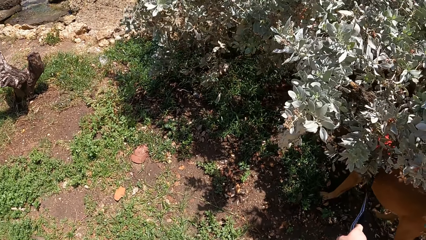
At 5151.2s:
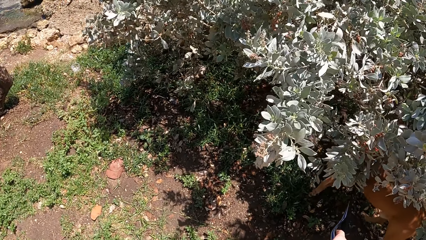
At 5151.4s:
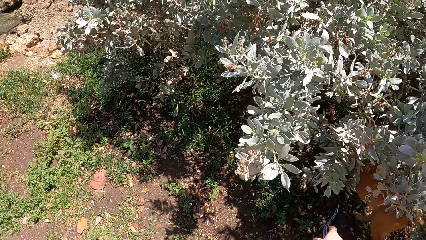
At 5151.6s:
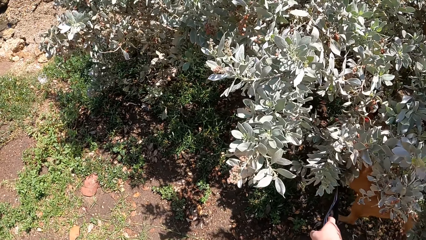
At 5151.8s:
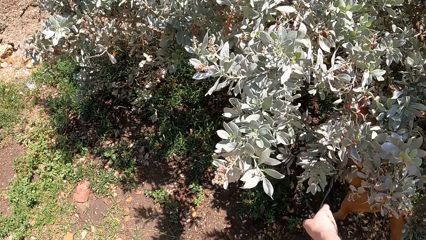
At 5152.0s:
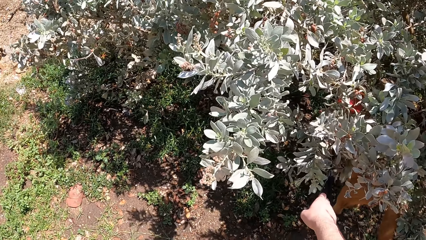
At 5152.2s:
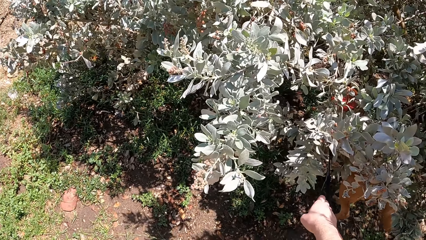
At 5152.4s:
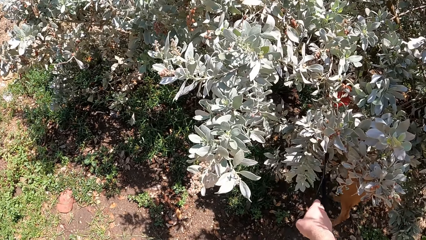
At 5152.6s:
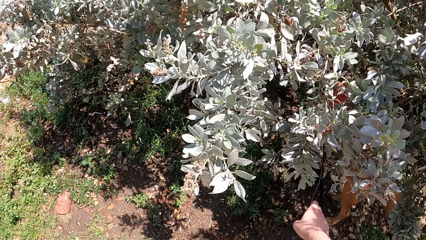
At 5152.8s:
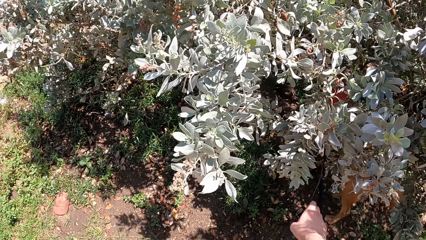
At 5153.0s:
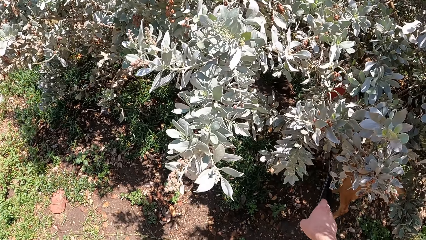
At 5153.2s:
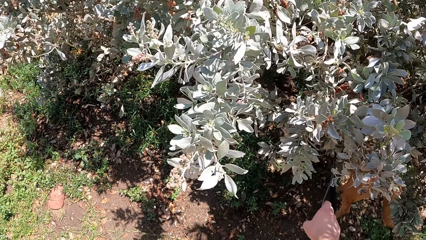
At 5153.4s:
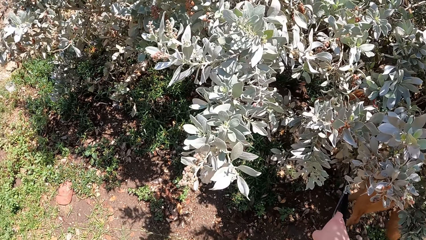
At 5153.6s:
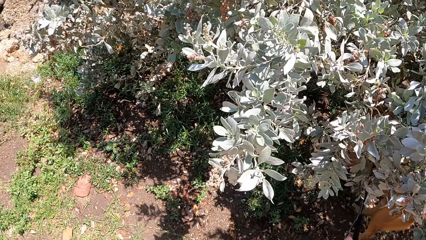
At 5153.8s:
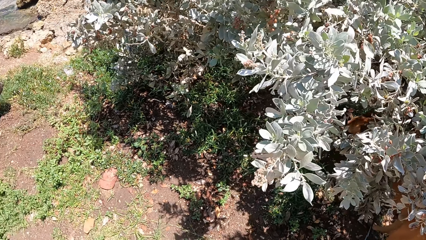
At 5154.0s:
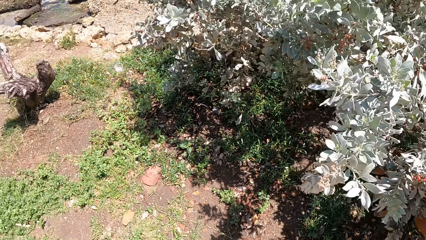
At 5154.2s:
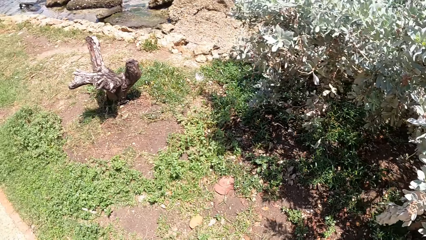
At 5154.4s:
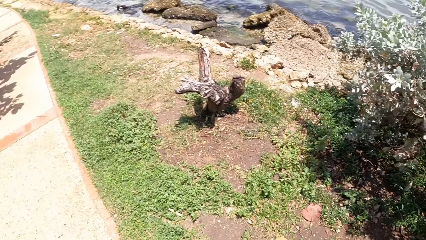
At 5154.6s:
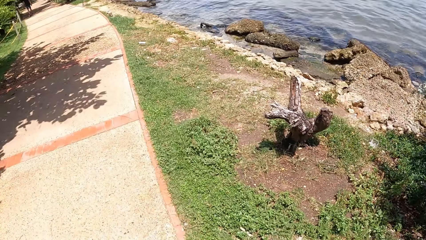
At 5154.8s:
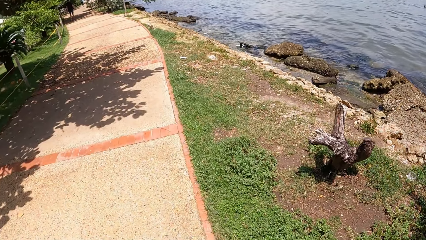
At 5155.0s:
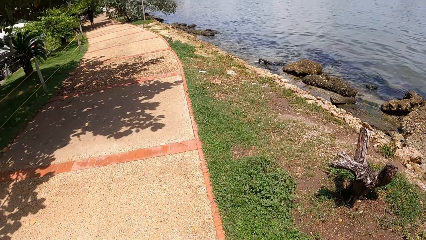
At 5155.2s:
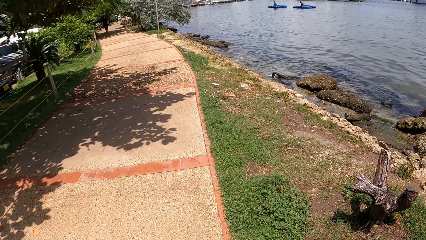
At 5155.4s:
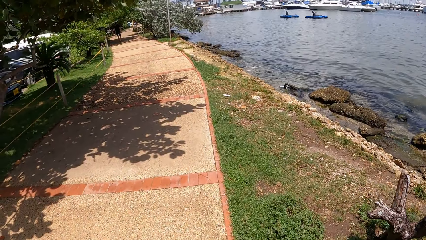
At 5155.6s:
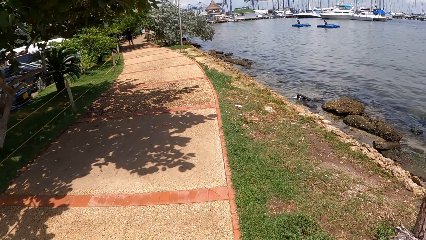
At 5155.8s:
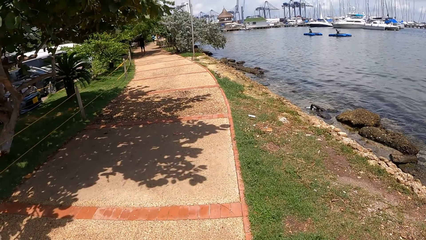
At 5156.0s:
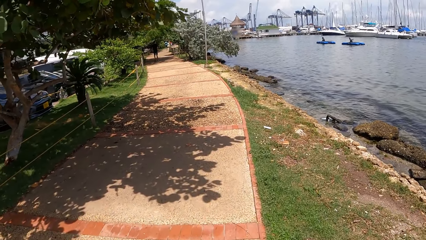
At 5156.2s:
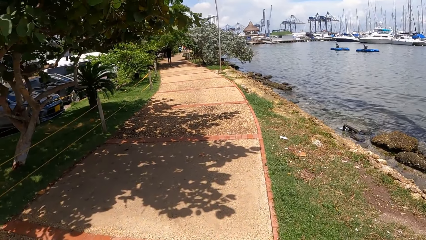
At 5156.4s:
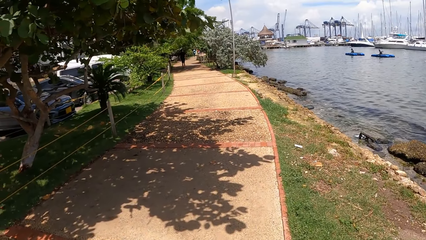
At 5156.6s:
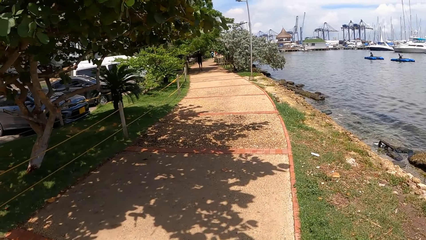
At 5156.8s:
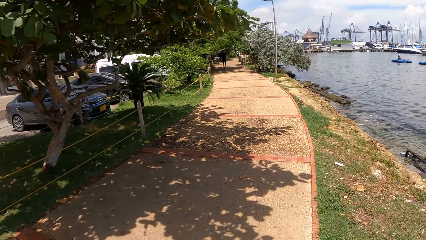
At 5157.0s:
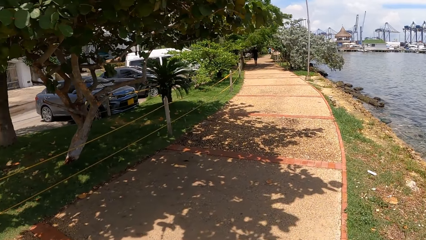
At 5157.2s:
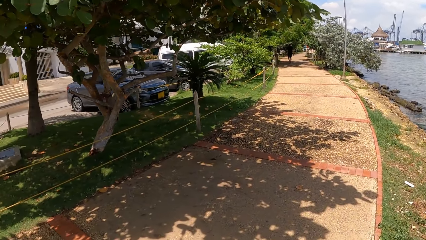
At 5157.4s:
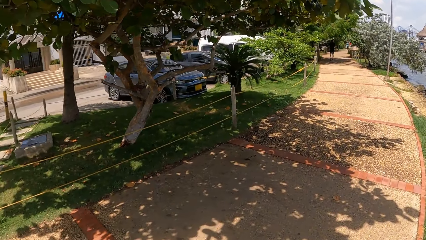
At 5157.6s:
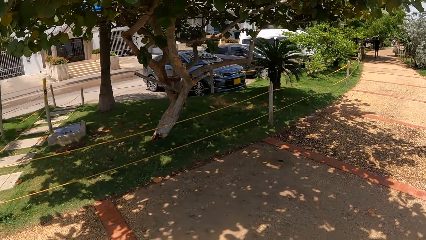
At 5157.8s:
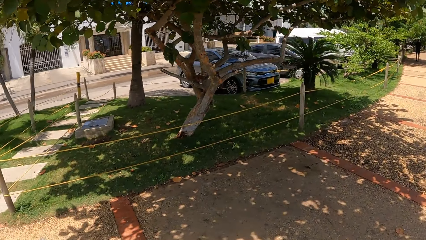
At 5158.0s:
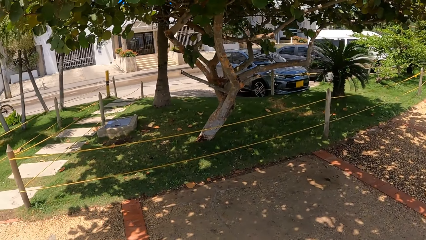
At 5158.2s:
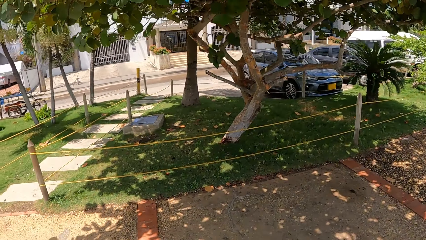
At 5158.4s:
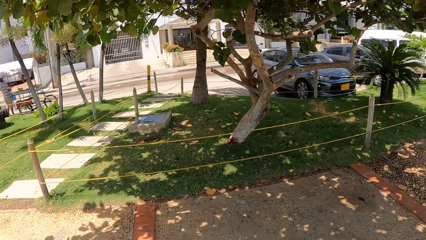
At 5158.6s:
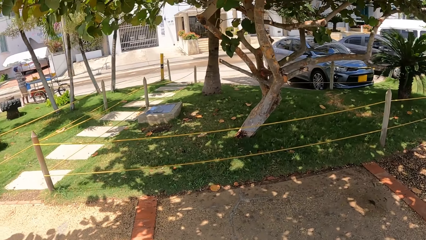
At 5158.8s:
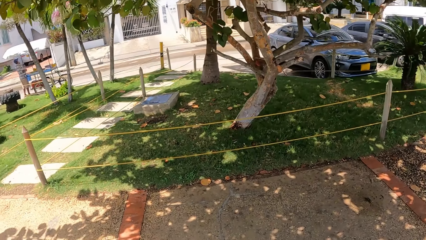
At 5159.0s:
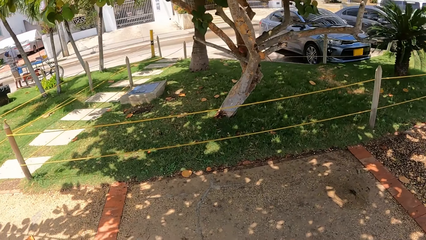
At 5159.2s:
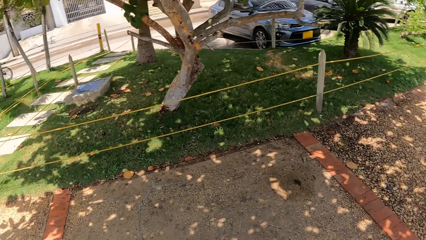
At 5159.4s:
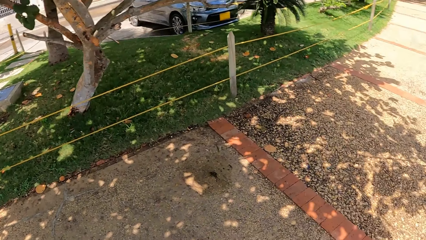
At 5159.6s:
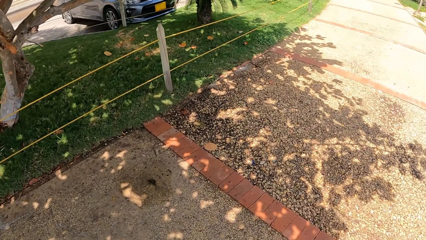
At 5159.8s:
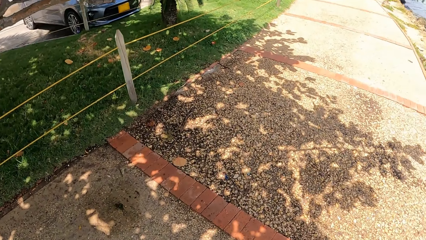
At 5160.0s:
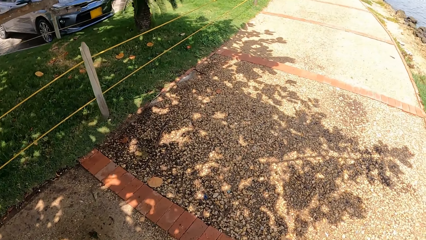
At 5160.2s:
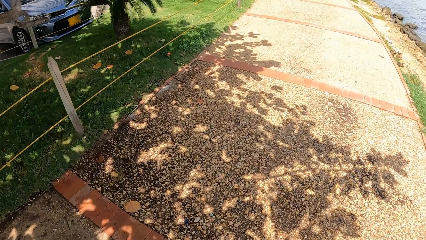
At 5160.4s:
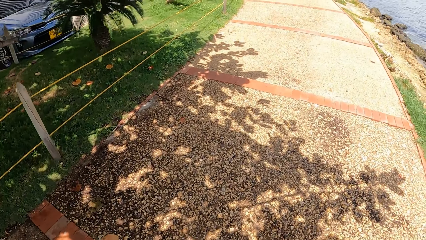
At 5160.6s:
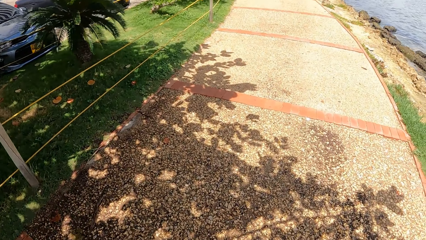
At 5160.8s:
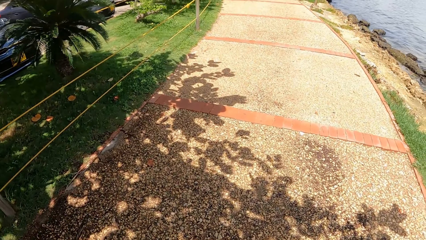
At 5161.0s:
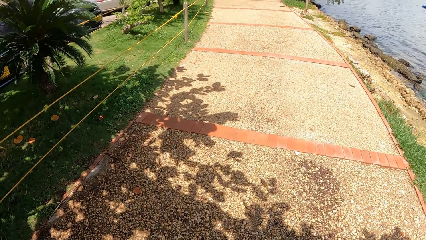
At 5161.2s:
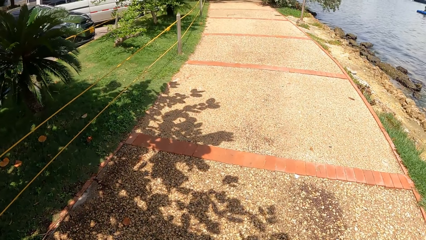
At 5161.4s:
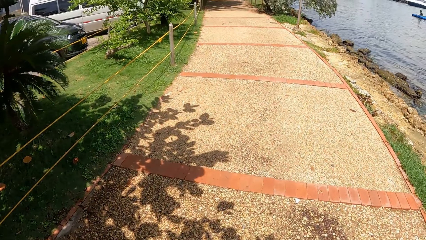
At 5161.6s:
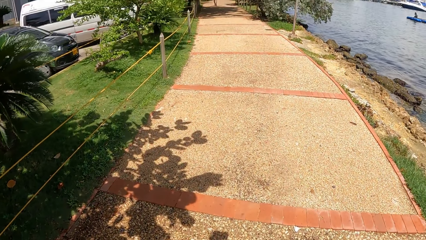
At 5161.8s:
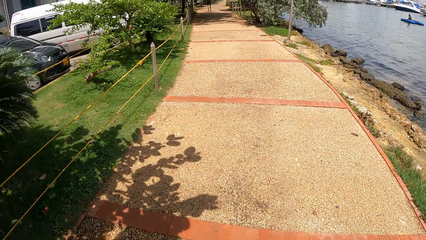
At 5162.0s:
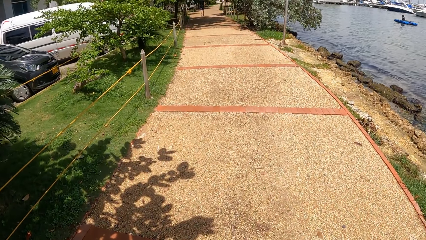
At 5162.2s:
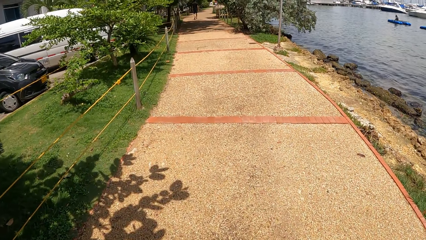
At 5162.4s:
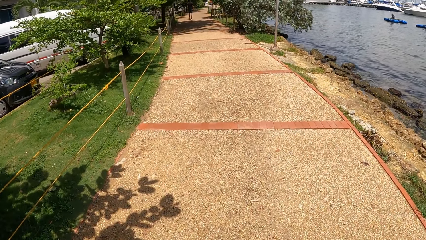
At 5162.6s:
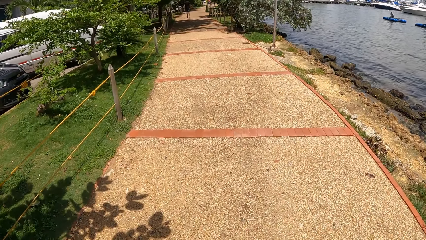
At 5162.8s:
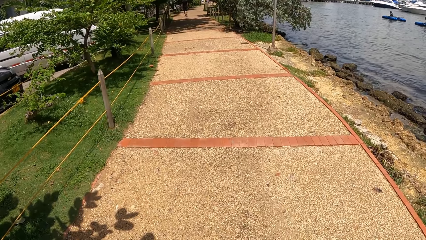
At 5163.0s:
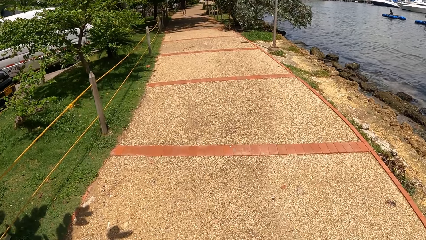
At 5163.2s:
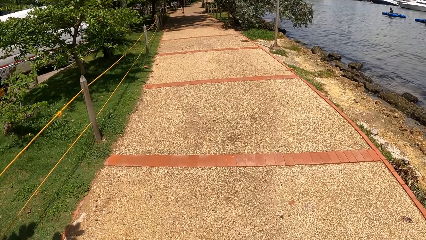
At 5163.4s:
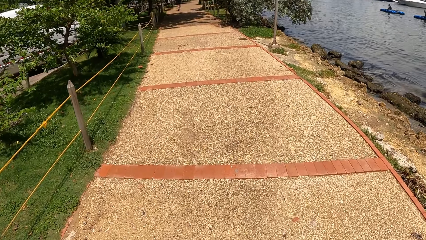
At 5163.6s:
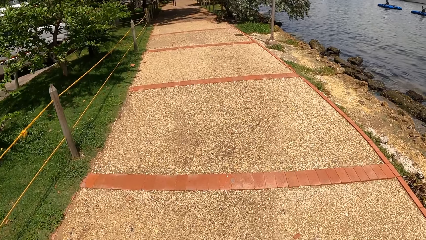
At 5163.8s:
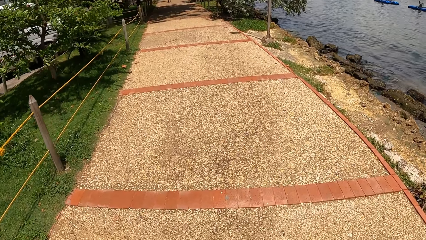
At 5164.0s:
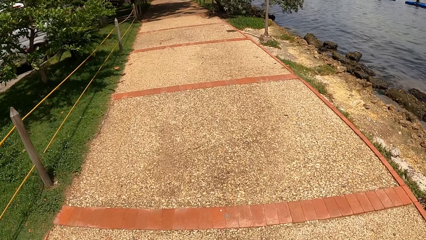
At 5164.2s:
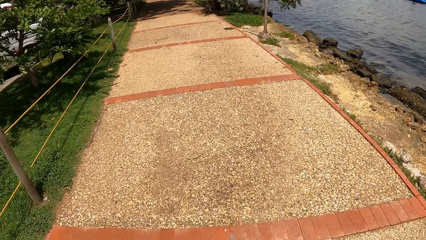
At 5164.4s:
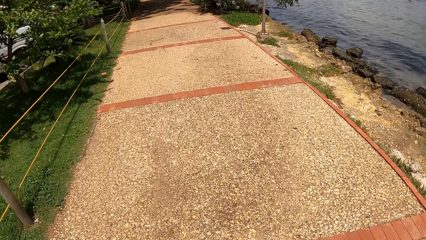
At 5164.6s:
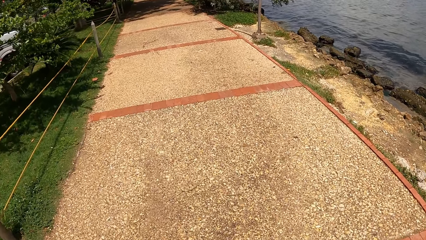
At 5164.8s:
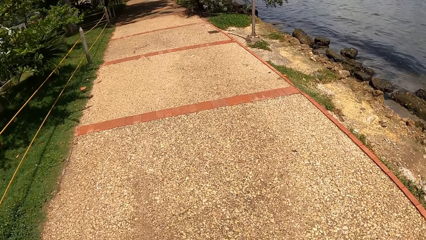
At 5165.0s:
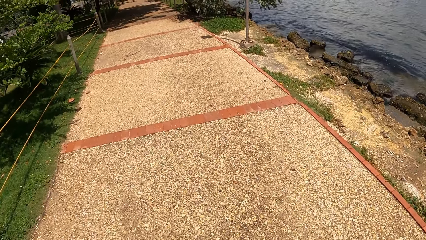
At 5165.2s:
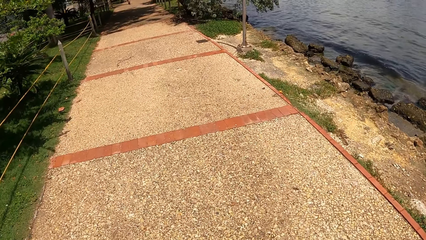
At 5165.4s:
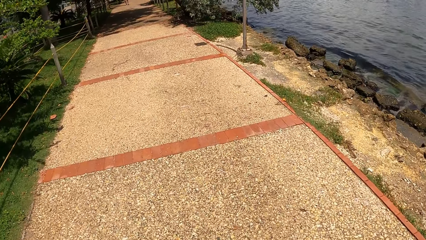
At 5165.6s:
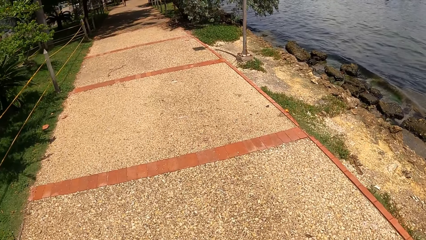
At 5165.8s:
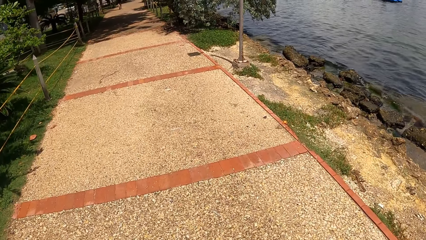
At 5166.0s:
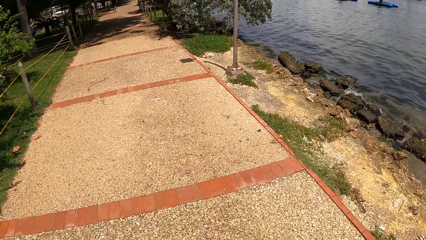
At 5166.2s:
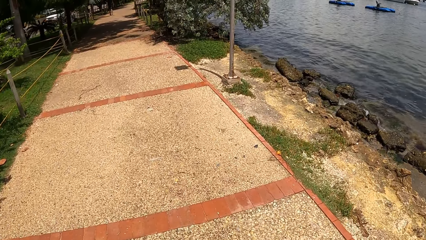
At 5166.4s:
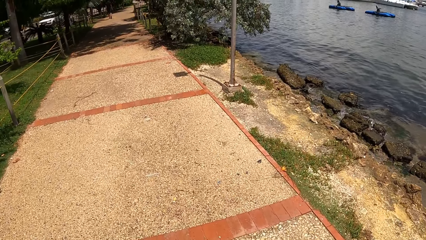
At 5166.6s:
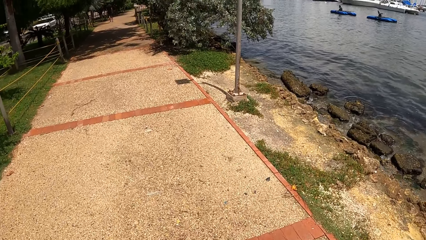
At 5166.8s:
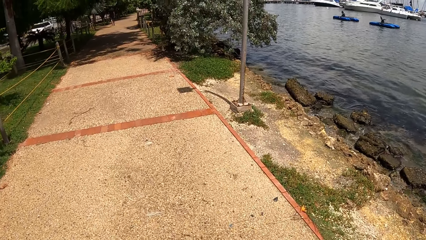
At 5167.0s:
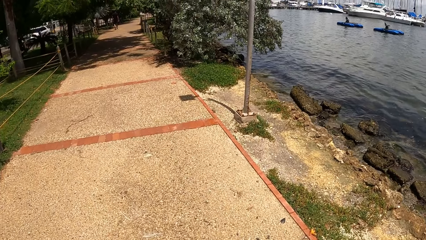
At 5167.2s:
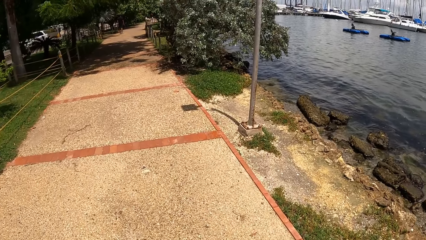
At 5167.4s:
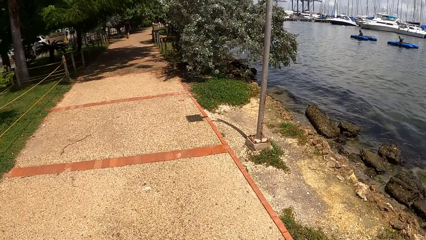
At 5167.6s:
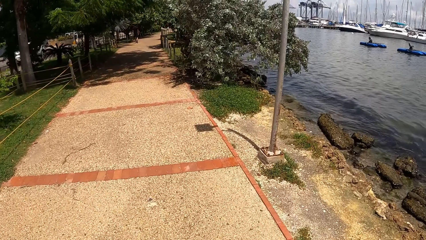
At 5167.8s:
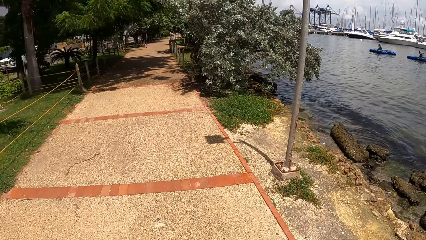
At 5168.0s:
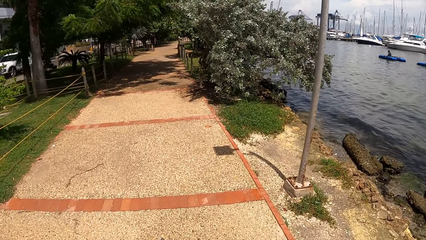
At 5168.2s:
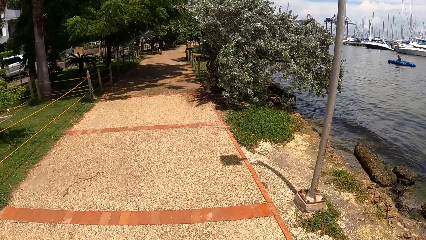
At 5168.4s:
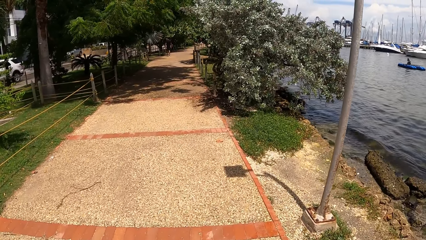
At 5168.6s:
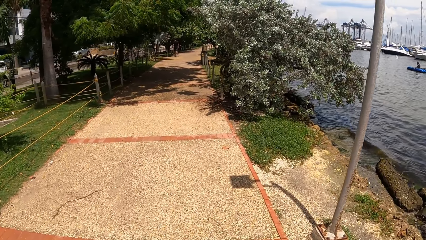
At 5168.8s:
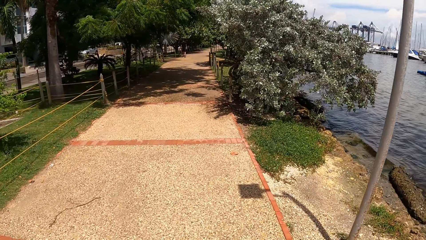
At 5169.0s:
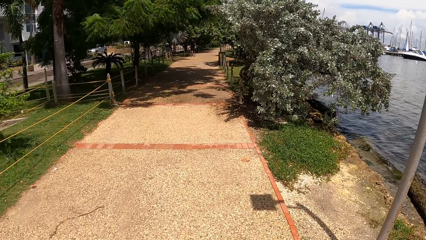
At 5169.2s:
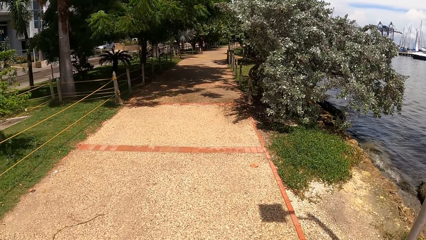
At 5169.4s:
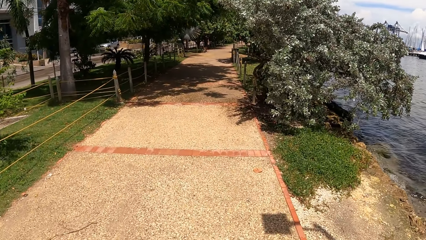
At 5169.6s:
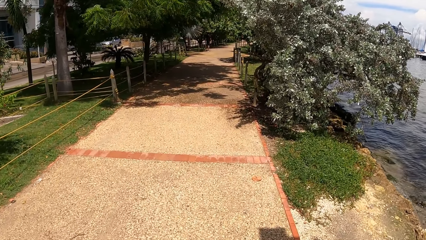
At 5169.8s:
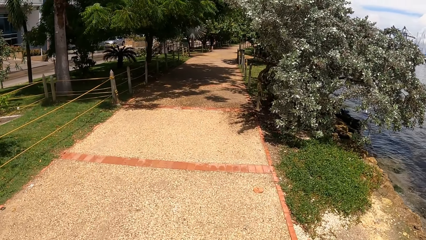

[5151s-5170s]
The camera wearer pulls the dog. They walk with the dog on the sidewalk. They look around. They walk with the dog on the sidewalk.
